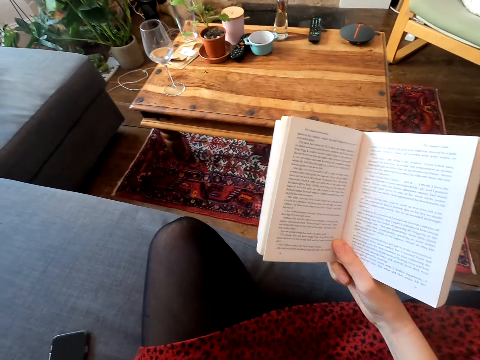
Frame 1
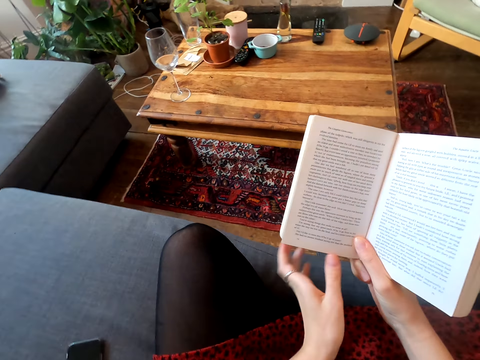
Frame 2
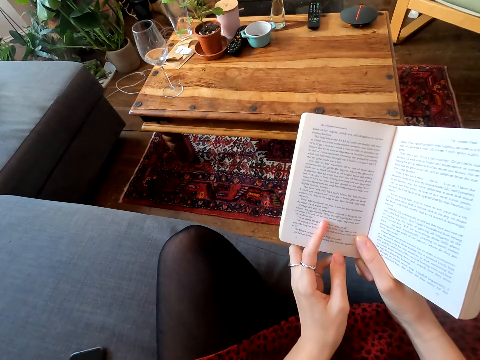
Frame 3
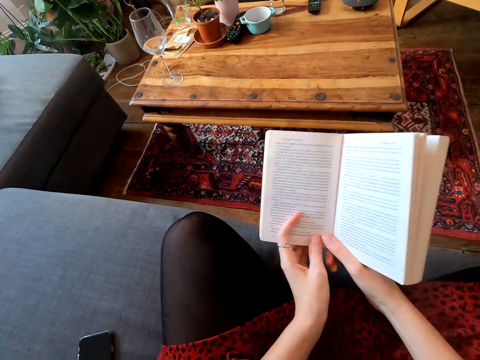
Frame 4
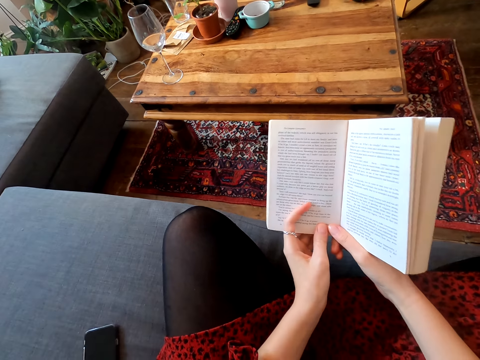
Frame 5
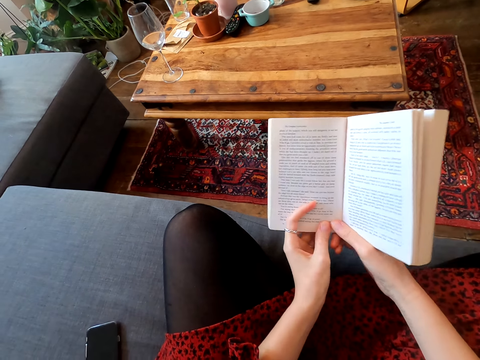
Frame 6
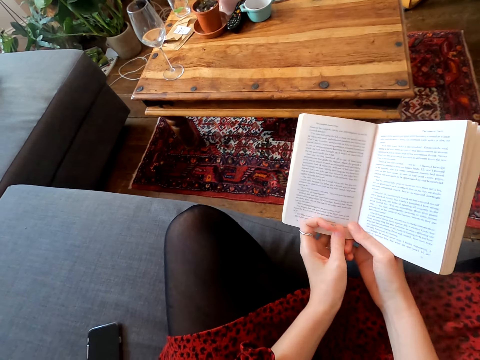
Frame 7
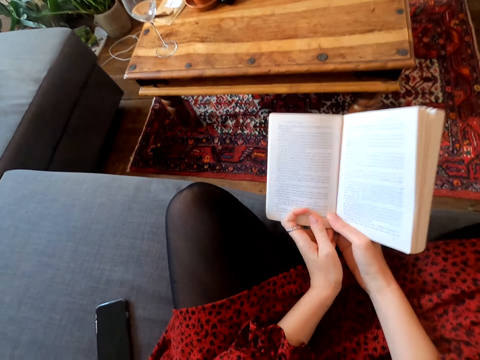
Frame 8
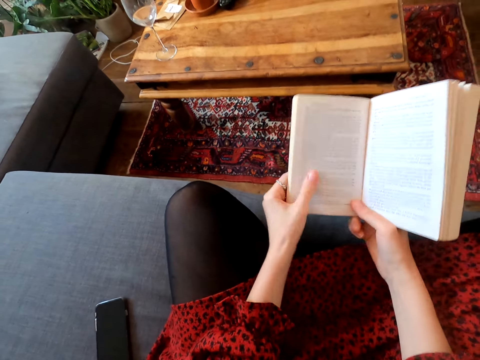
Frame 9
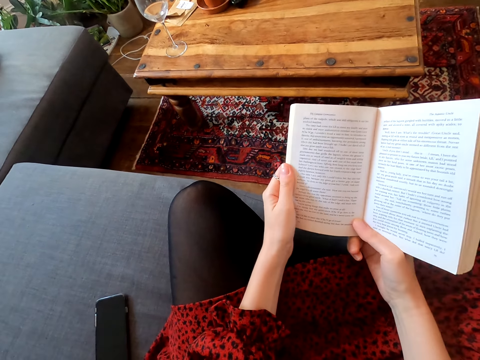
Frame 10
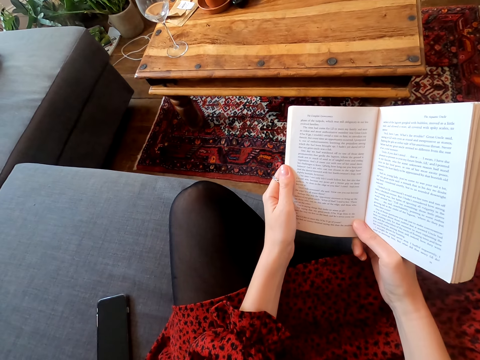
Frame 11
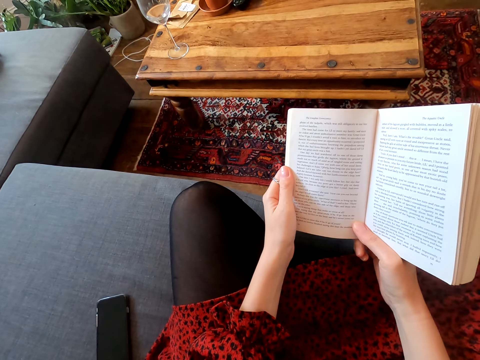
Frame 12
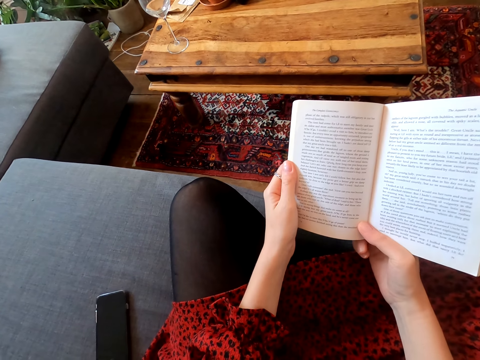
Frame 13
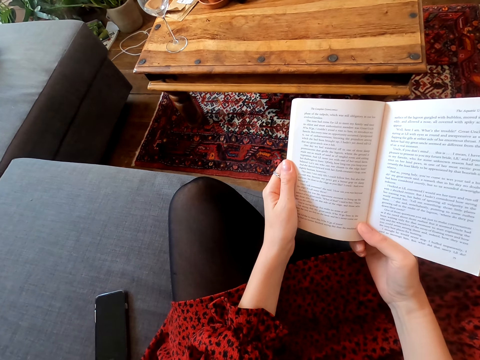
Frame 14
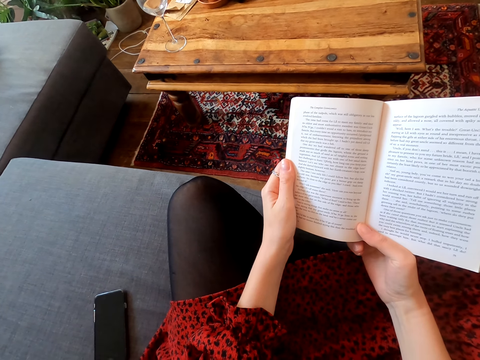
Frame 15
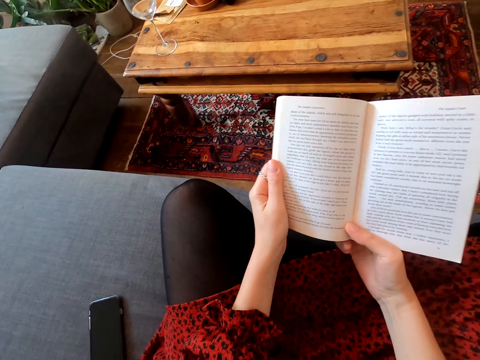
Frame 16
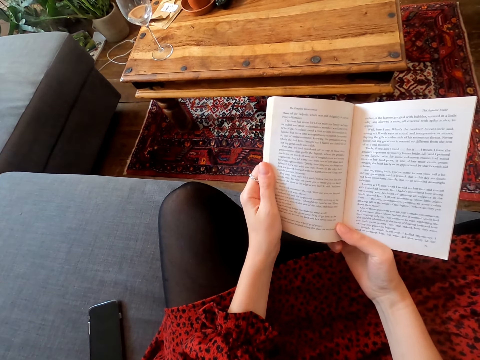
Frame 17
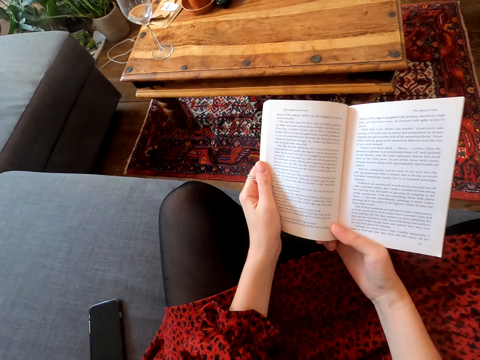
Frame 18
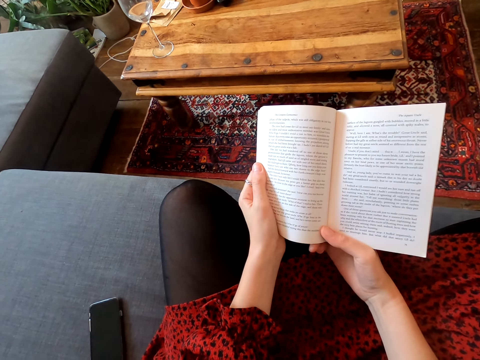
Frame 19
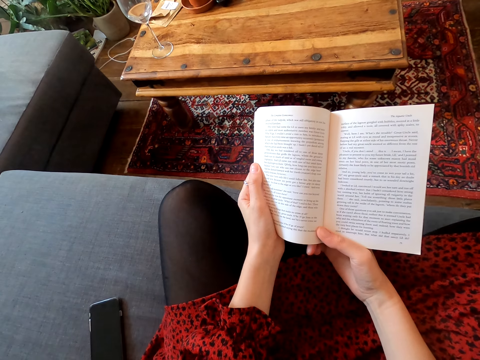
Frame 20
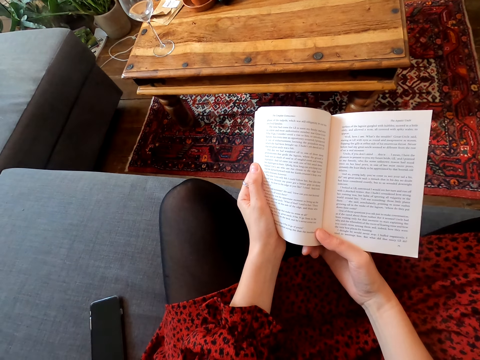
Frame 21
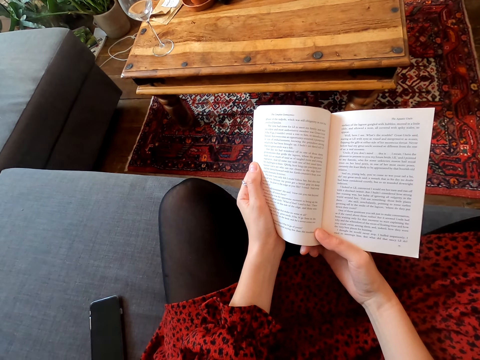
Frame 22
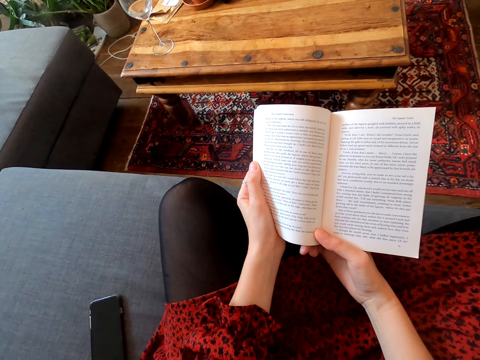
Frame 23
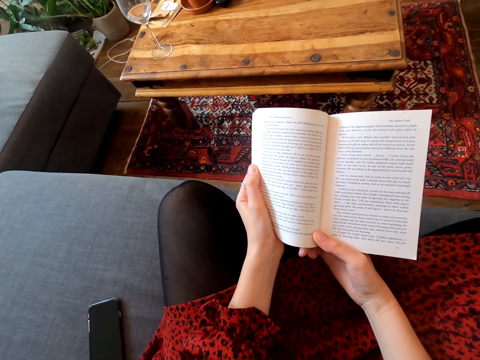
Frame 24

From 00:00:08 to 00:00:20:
The camera wearer touches something. They wipe the face. They hold the novel. They read the novel.

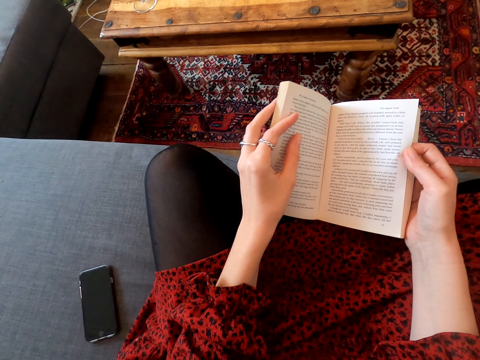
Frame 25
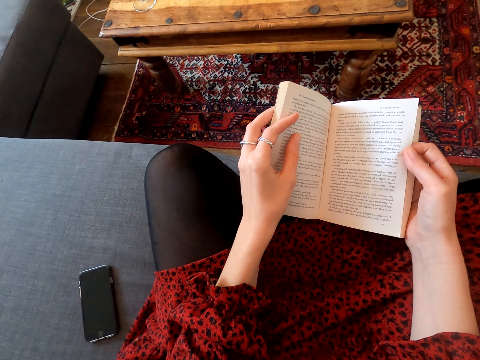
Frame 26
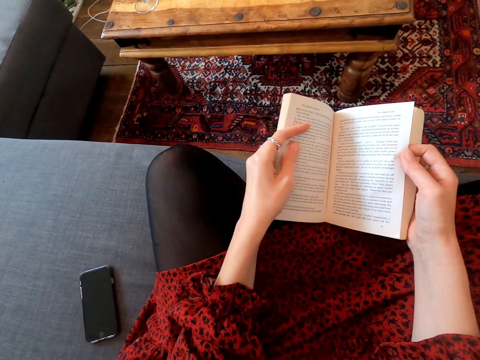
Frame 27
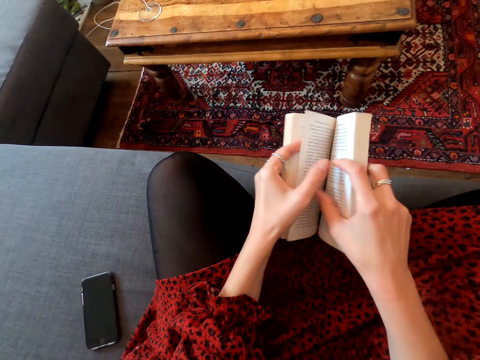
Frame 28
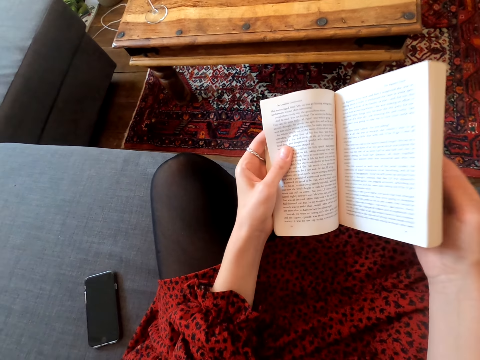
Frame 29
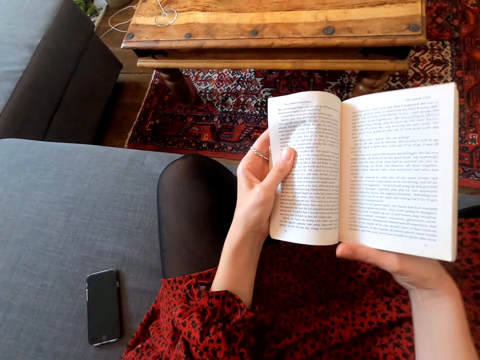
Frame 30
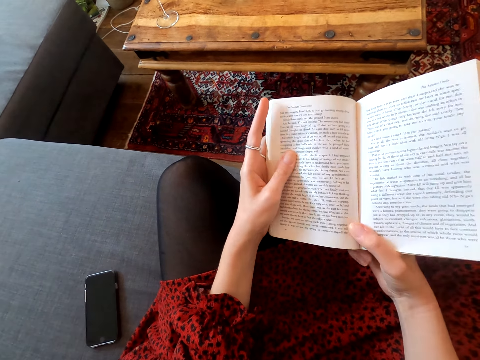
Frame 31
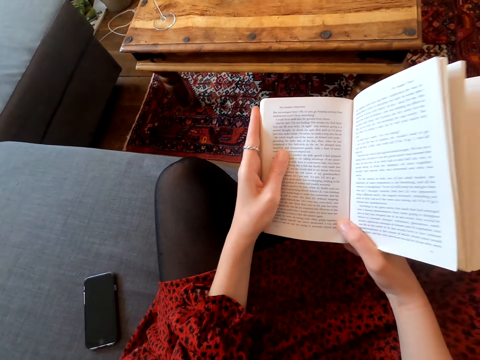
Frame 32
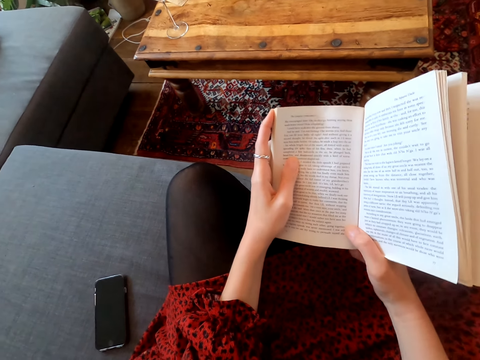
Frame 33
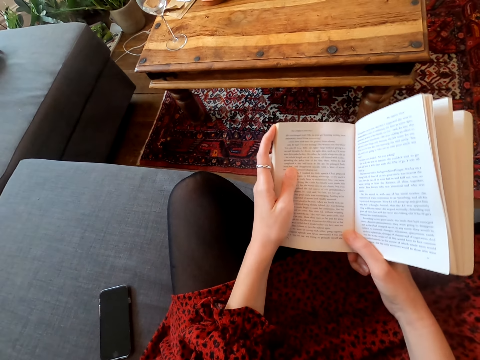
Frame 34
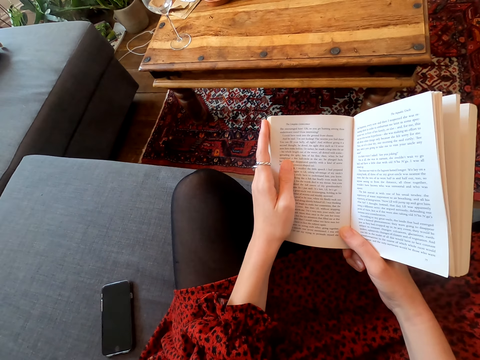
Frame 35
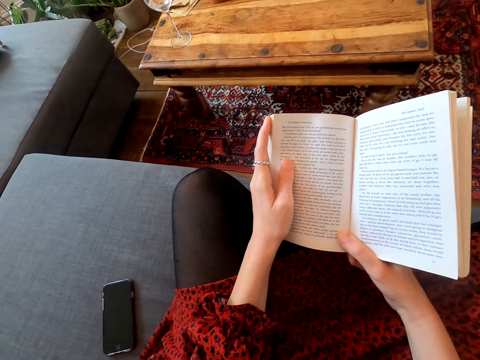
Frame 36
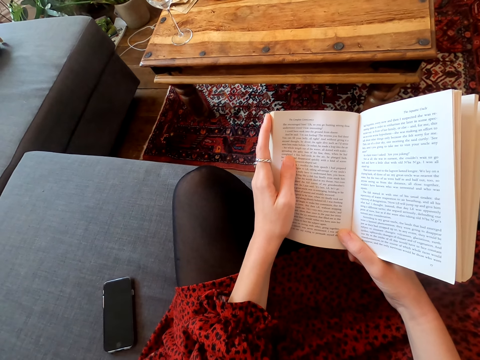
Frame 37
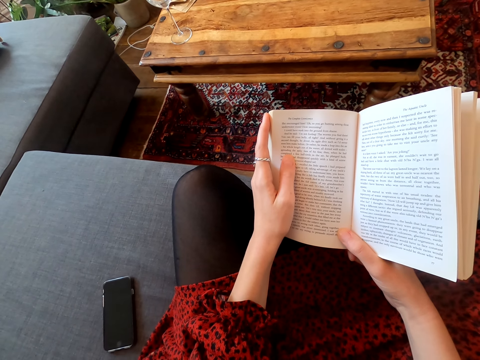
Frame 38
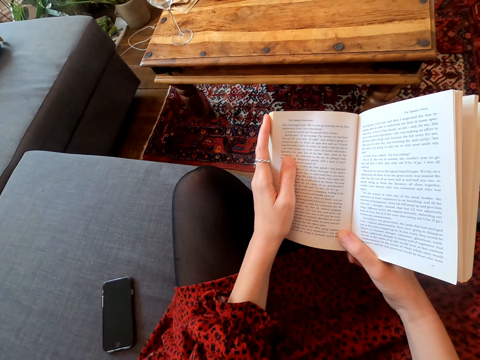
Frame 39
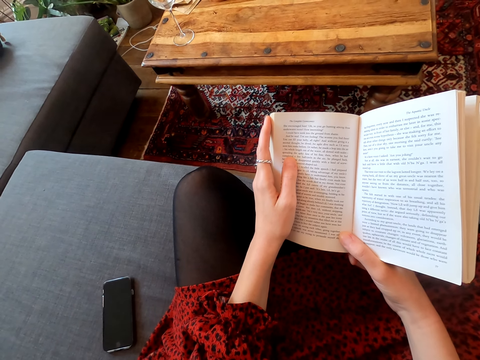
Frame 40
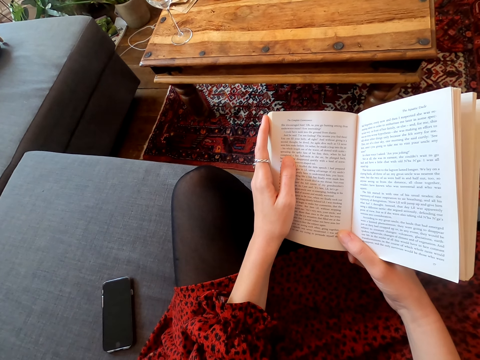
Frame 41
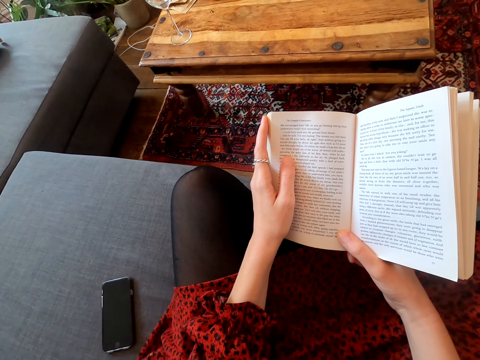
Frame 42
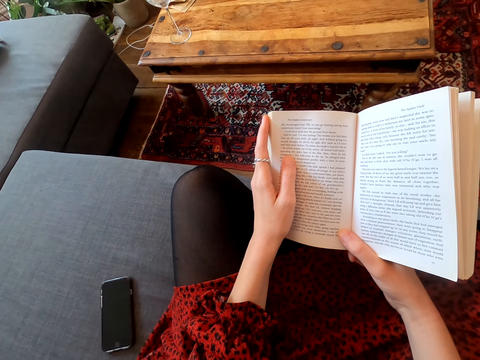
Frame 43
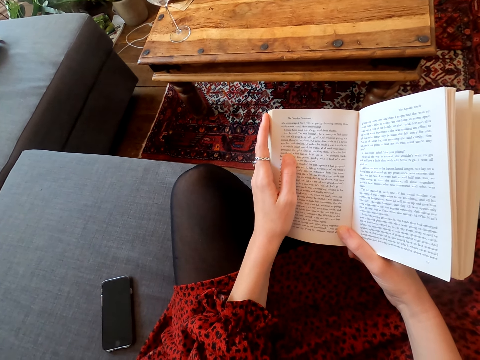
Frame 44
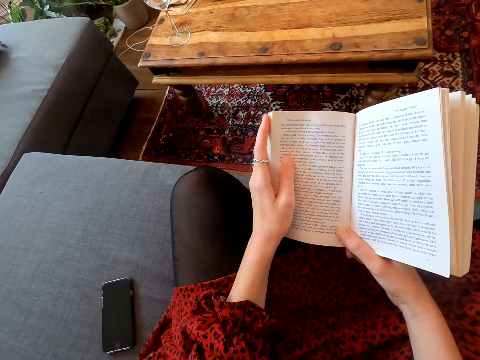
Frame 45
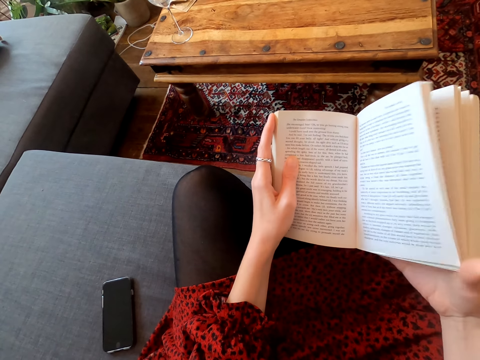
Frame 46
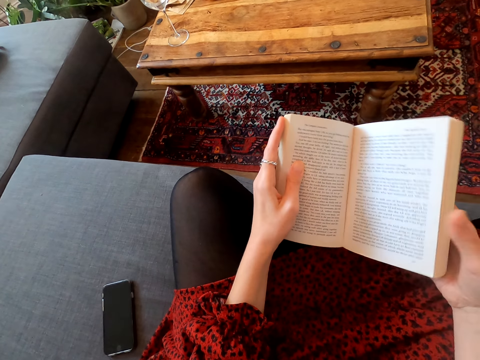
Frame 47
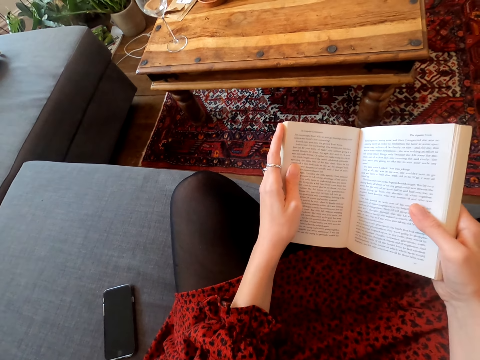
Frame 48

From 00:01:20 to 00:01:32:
The camera wearer turns the page over. They read the novel. They read the book.

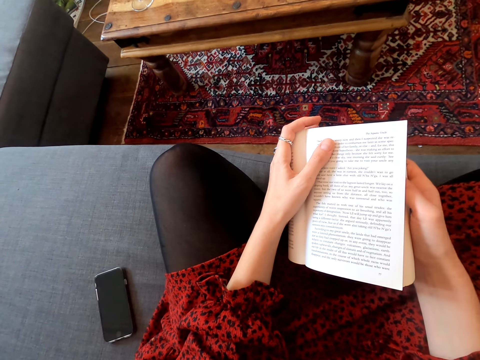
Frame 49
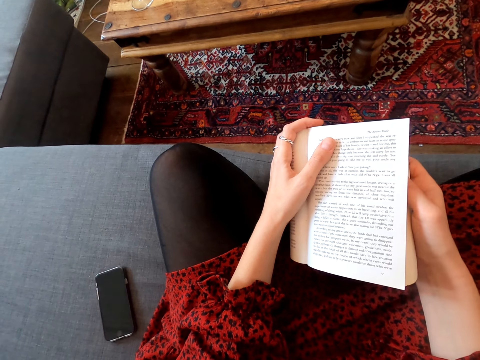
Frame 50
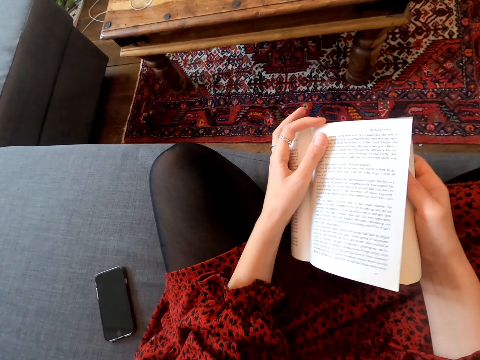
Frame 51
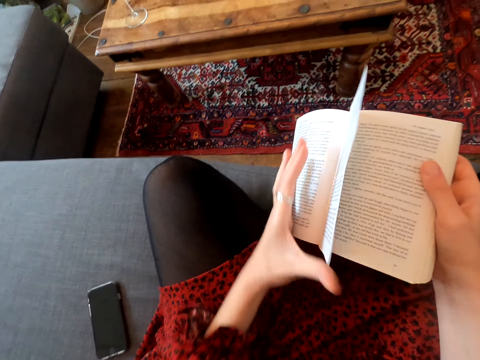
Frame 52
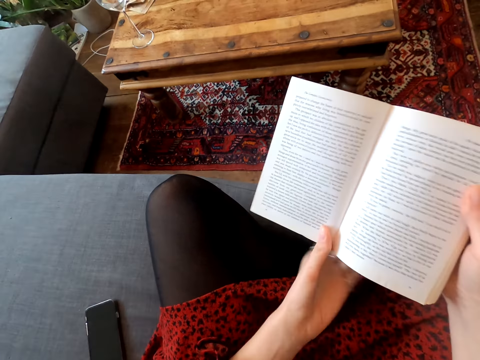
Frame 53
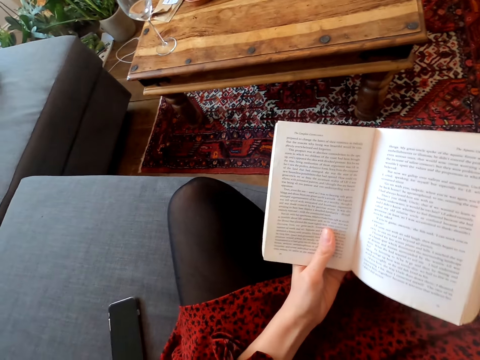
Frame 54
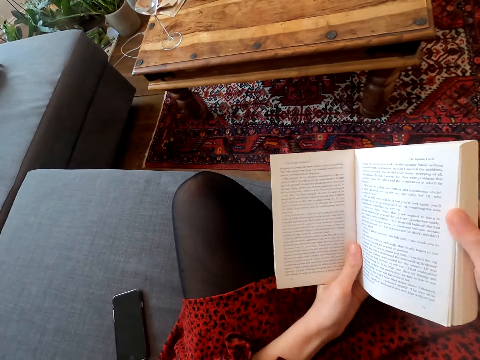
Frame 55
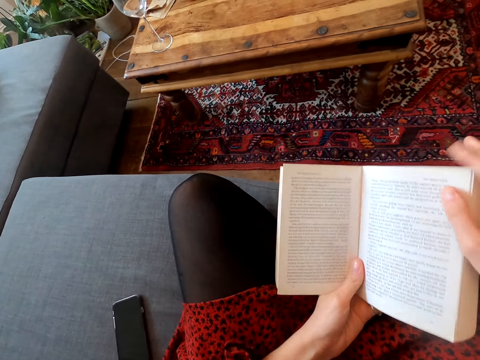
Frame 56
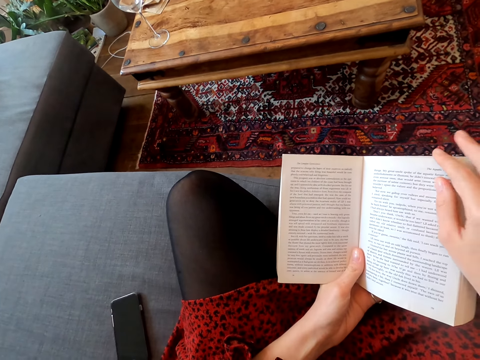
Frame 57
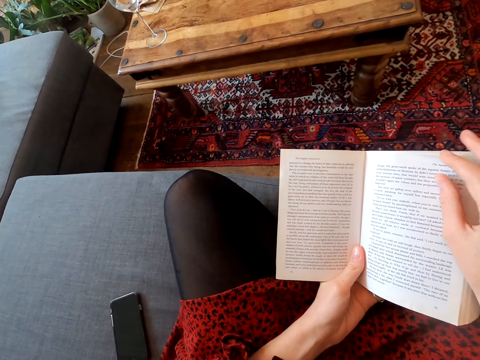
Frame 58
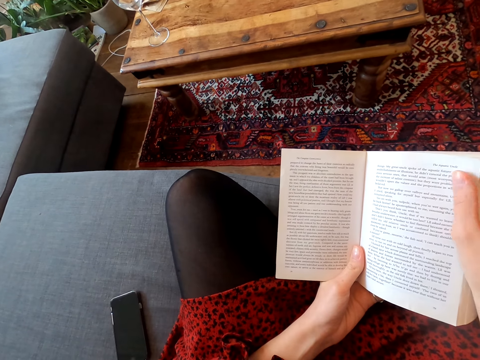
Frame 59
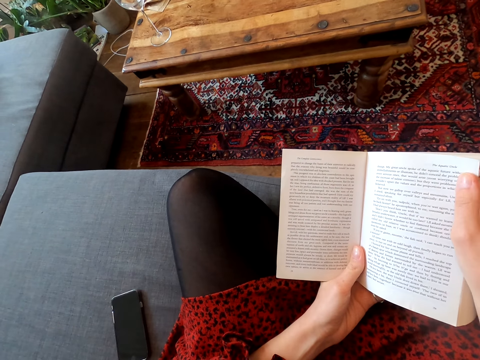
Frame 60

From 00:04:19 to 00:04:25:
The camera wearer turns the page over. They read the novel.
